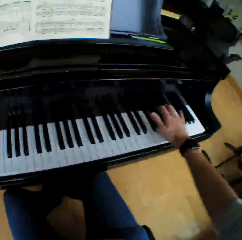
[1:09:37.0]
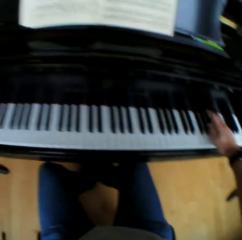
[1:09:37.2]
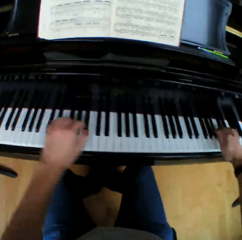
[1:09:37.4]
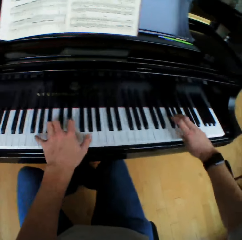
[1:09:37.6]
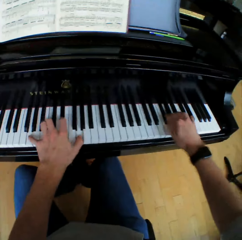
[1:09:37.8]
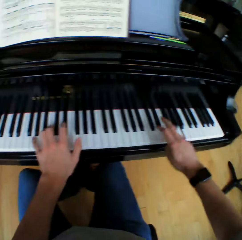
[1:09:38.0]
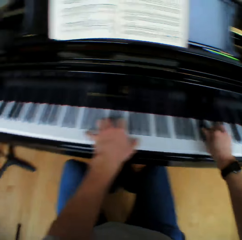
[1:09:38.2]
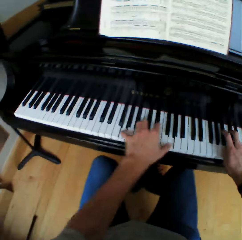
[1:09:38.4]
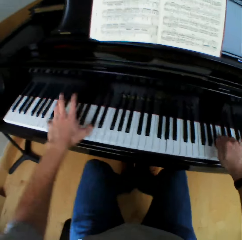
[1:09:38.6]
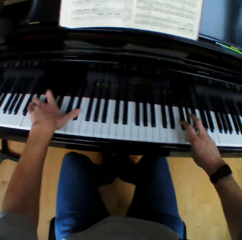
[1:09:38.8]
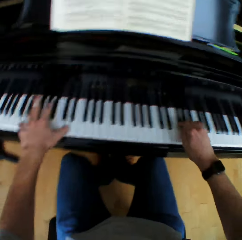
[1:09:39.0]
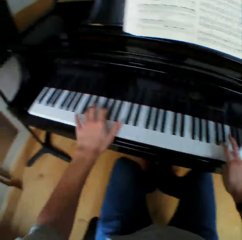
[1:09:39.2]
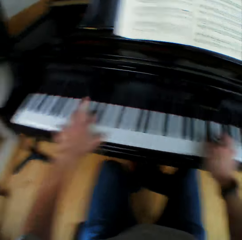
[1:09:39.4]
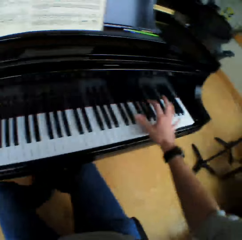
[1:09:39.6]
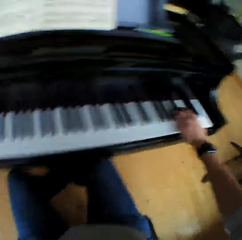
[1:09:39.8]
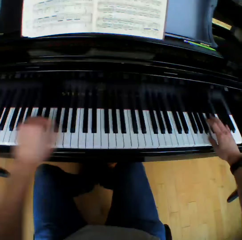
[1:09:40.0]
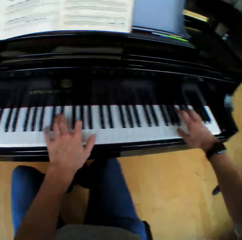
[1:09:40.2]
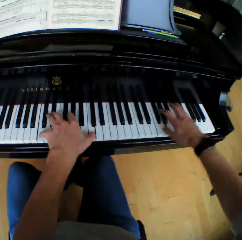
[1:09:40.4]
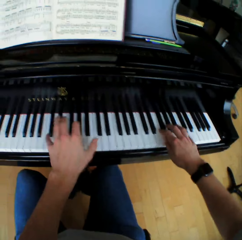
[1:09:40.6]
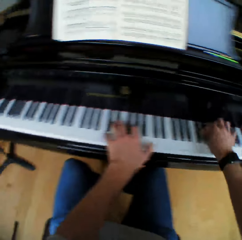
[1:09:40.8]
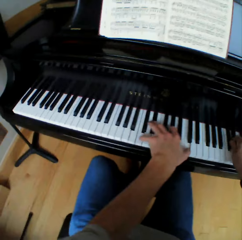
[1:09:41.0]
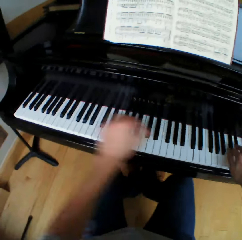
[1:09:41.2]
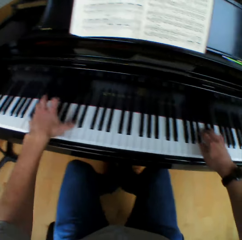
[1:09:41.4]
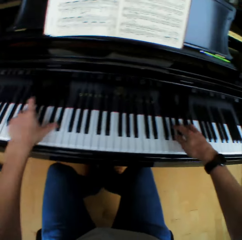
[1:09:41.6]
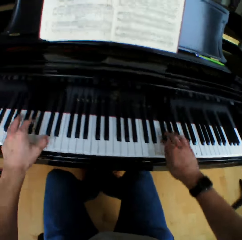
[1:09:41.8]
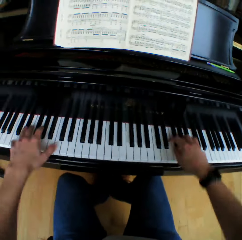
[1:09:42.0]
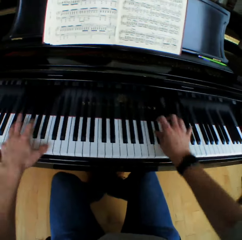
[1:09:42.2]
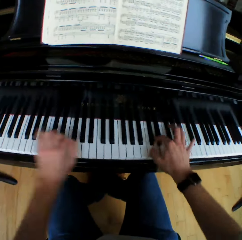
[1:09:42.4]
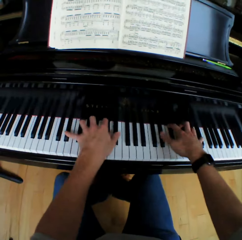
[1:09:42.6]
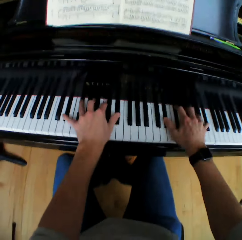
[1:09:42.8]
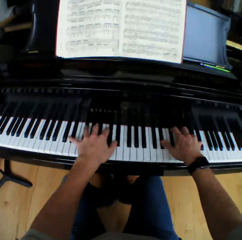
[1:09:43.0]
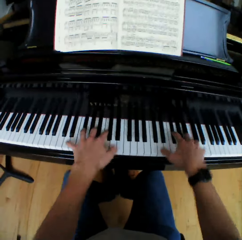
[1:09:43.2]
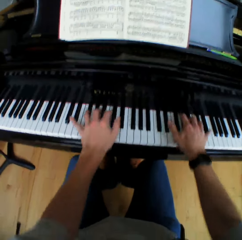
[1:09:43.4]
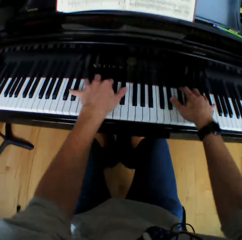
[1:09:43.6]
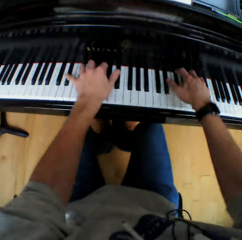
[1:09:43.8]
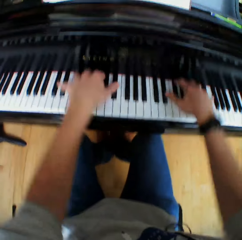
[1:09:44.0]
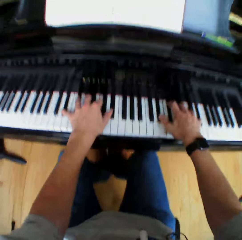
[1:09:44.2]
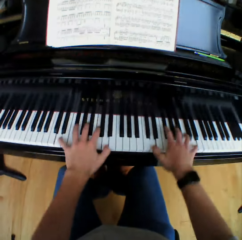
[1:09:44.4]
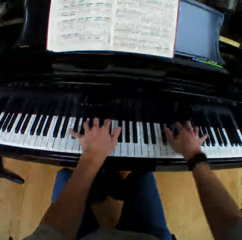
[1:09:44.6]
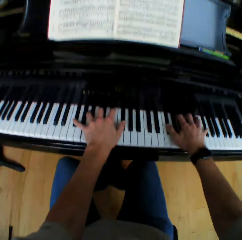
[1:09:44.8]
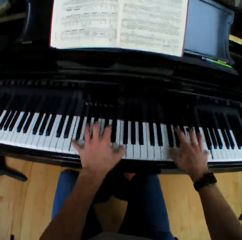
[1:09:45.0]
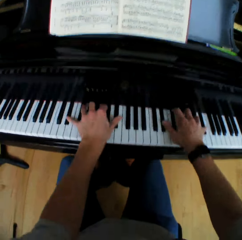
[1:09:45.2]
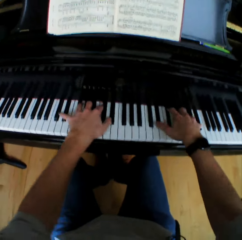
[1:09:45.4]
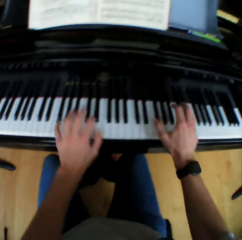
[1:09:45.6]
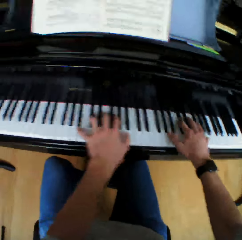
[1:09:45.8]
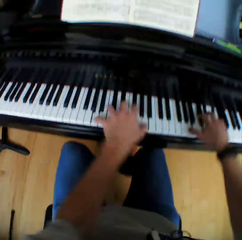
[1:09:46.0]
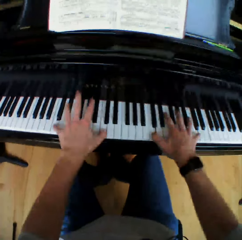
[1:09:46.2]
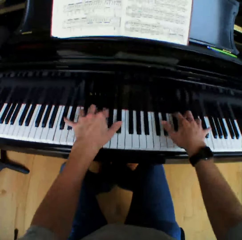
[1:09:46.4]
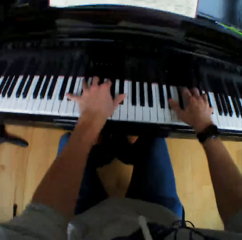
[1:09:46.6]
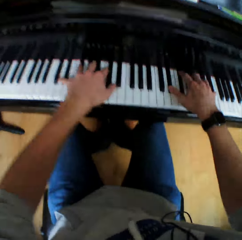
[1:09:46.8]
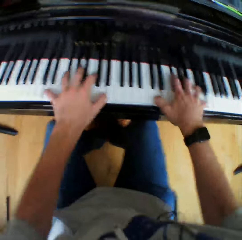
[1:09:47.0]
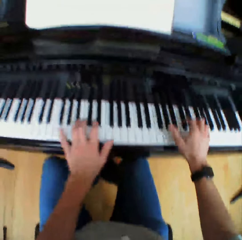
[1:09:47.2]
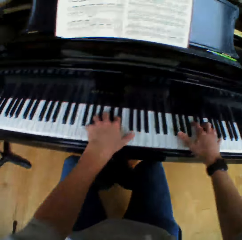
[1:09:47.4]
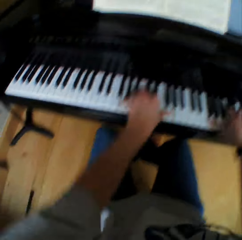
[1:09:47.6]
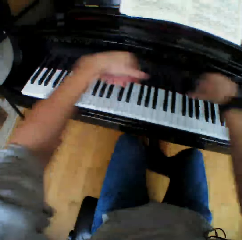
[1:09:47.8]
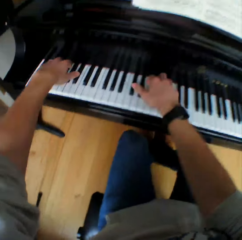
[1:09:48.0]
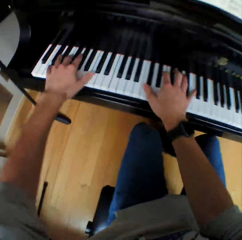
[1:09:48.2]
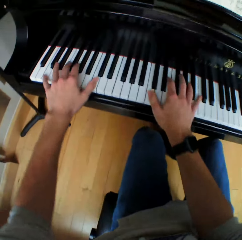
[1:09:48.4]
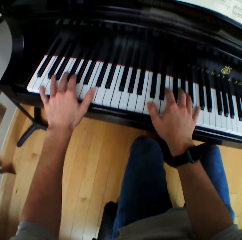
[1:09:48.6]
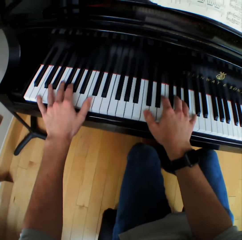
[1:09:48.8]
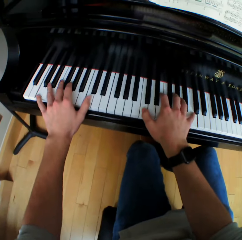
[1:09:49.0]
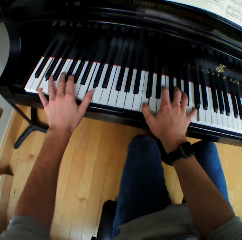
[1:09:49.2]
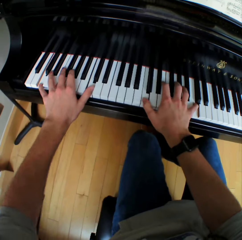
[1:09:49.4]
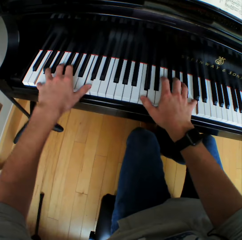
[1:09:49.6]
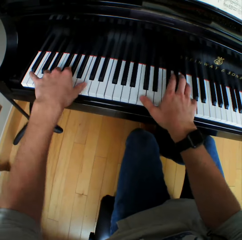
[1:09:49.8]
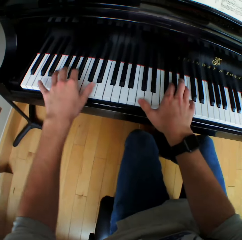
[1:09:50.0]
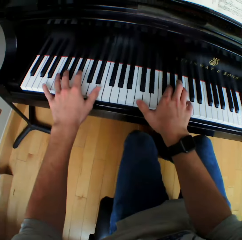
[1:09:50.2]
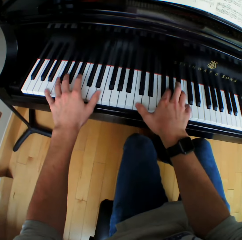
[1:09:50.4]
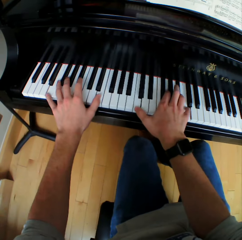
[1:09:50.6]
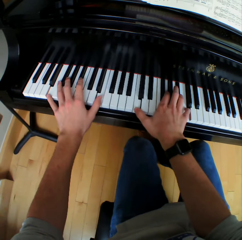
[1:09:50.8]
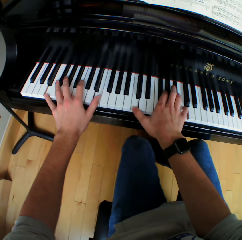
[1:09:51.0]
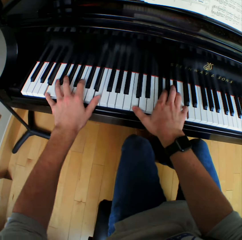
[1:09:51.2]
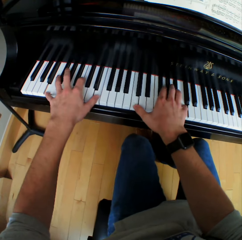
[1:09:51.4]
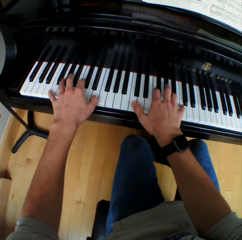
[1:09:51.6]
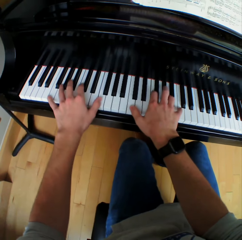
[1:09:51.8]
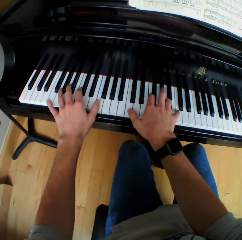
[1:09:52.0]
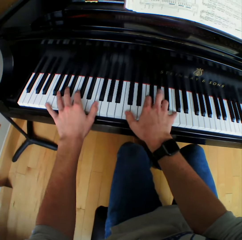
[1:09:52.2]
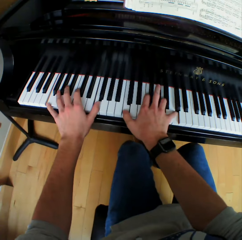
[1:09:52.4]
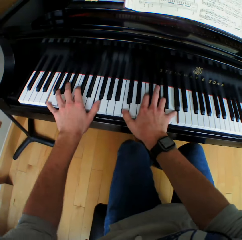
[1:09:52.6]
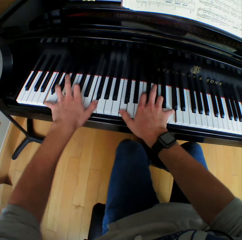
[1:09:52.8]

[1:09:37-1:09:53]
The camera wearer moves the right hand, moves the left hand and plays piano. They move the right hand and play piano. They move the left hand, move the right hand and play piano. They move the right hand and play piano. They move the right hand and play piano. They lift both hands and play piano.

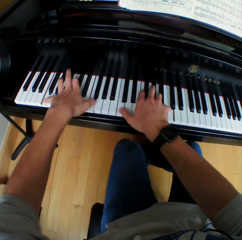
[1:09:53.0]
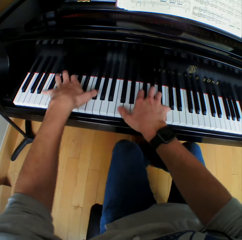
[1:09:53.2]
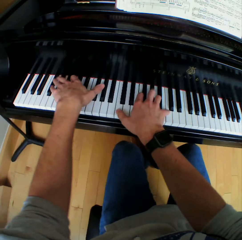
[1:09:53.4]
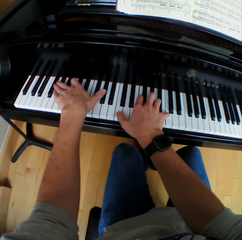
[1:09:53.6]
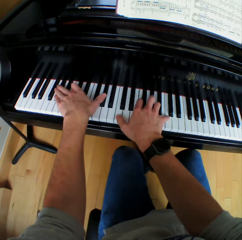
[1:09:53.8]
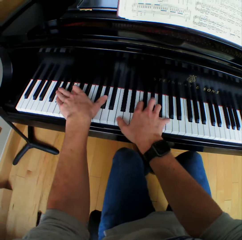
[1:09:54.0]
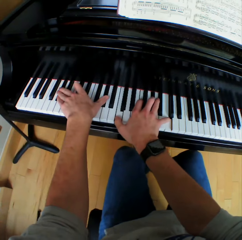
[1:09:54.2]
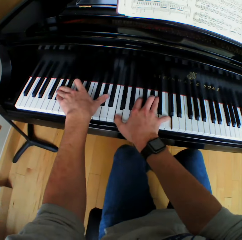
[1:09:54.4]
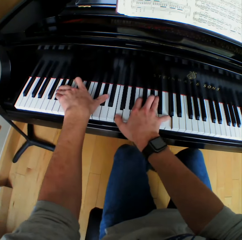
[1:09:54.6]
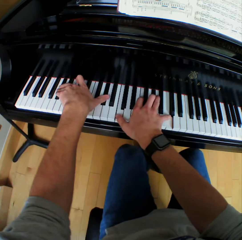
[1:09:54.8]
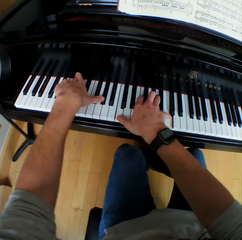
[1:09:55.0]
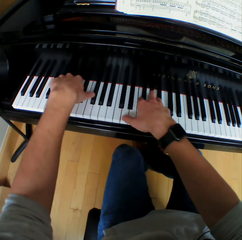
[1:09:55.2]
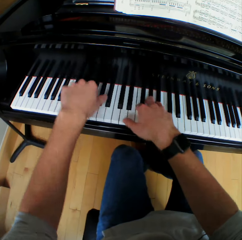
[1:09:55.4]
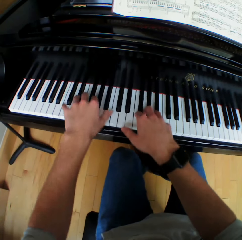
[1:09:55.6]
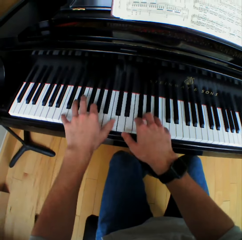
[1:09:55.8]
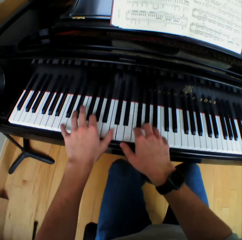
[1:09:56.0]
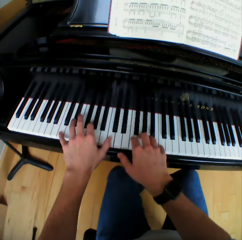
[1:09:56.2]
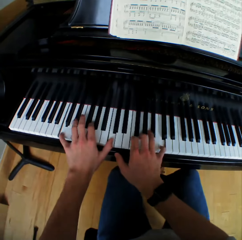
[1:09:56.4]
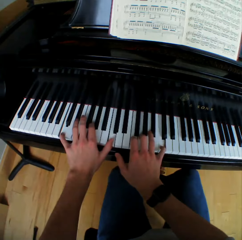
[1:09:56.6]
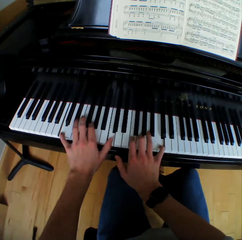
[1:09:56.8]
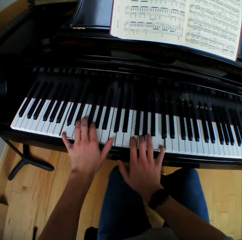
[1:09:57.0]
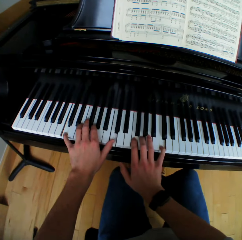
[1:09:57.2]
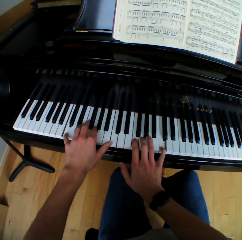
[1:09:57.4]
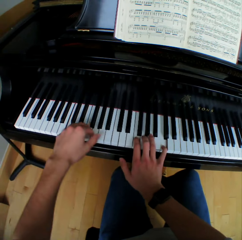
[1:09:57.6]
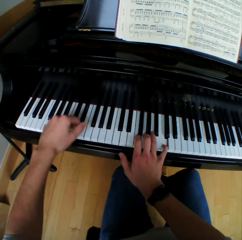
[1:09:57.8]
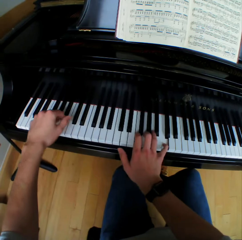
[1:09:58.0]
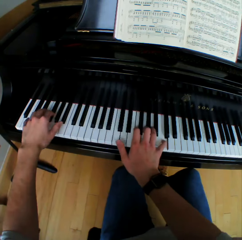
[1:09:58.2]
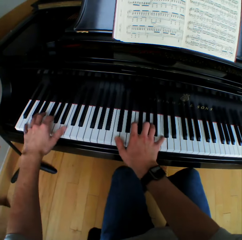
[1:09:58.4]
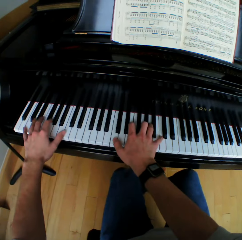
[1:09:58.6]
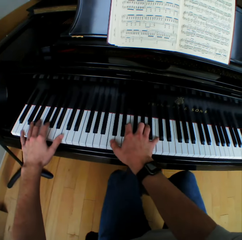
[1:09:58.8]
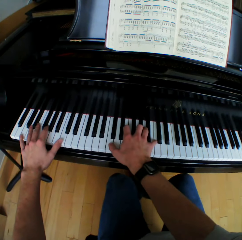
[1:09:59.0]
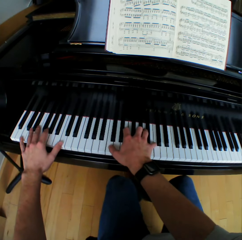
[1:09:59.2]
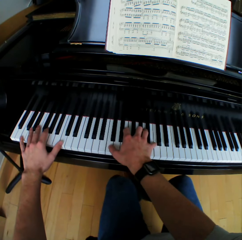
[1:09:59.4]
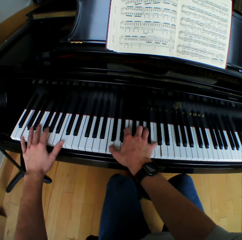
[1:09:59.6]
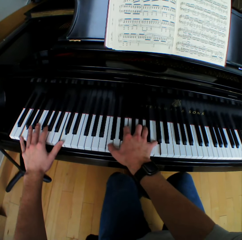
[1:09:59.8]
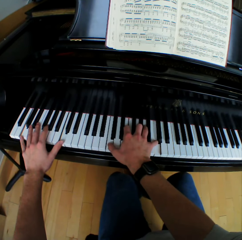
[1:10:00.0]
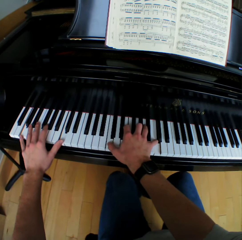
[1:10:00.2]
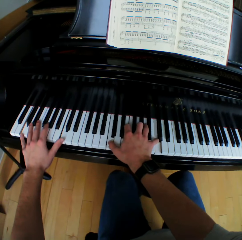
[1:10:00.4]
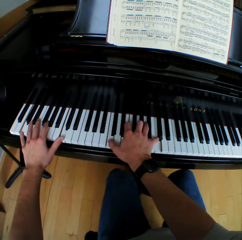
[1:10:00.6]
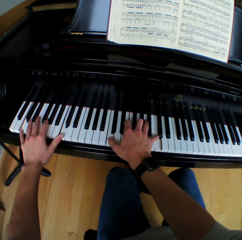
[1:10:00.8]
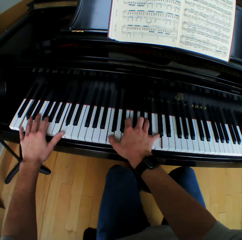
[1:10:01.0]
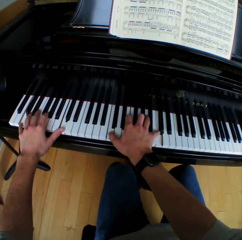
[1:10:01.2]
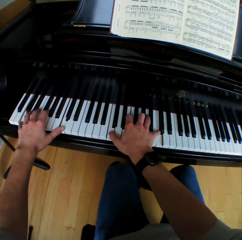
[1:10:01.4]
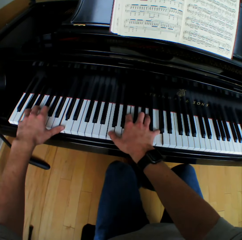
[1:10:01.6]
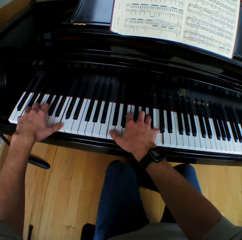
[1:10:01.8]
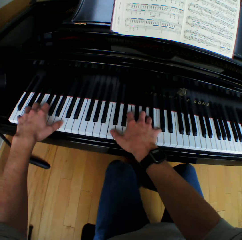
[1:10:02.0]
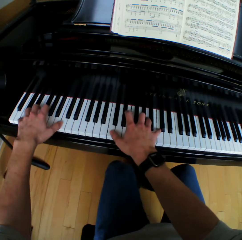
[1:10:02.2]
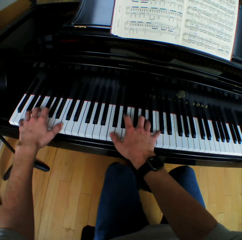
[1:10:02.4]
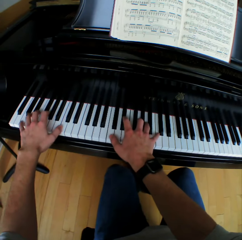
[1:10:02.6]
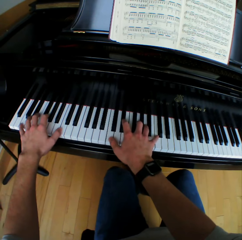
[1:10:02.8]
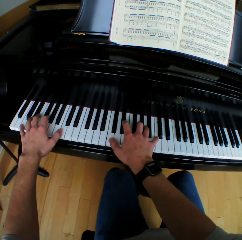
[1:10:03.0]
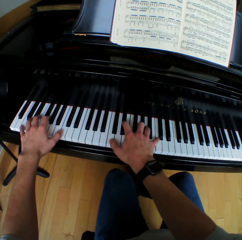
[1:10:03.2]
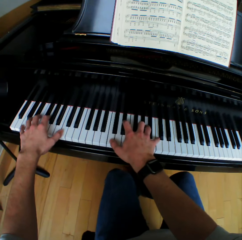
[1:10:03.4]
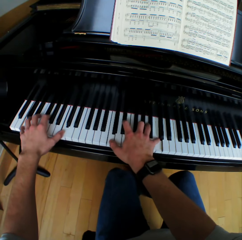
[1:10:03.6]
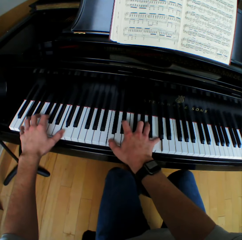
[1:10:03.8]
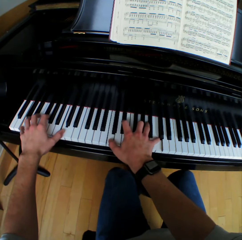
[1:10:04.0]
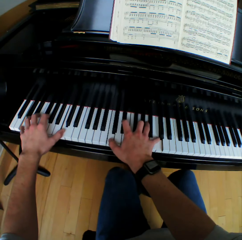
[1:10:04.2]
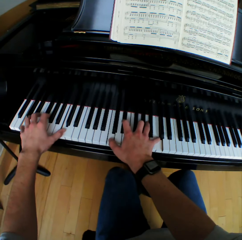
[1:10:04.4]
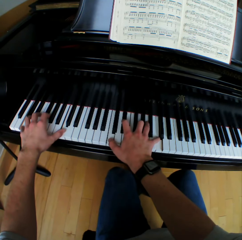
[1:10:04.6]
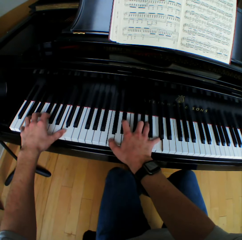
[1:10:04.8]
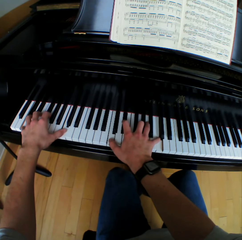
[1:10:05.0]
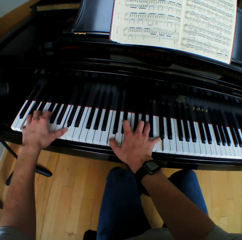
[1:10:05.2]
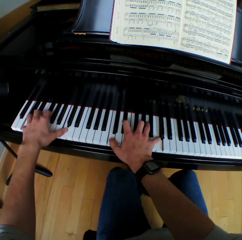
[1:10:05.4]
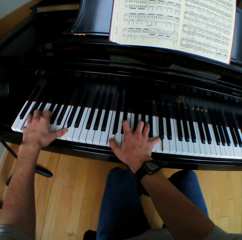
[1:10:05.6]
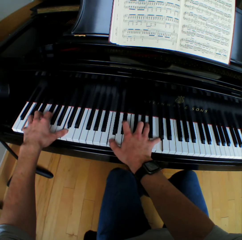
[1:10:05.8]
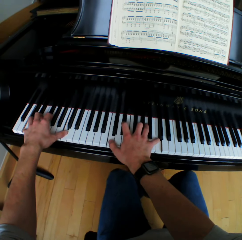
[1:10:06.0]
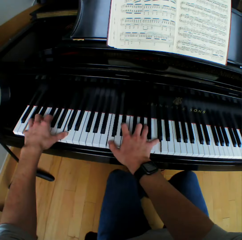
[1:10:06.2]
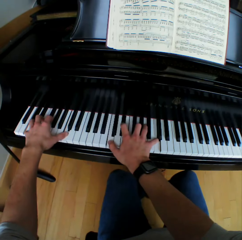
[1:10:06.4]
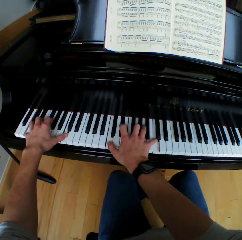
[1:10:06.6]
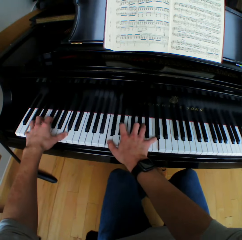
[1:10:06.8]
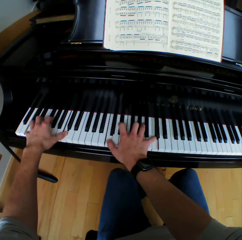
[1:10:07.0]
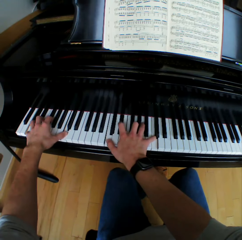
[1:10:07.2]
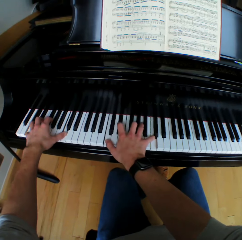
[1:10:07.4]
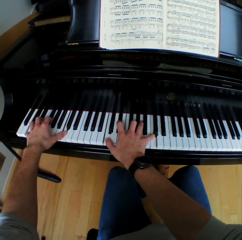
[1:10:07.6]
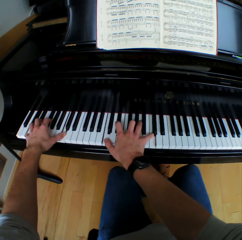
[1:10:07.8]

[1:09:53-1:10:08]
The camera wearer moves the right hand. They play piano.
